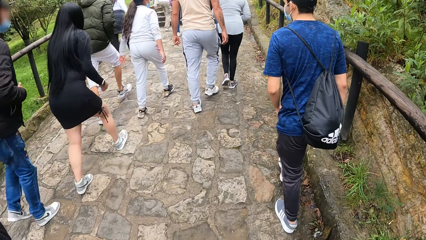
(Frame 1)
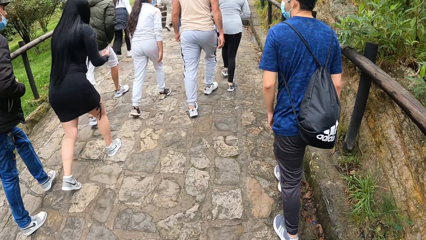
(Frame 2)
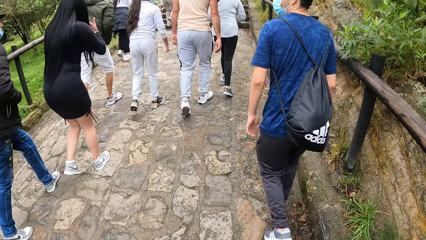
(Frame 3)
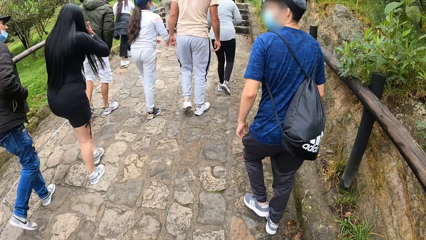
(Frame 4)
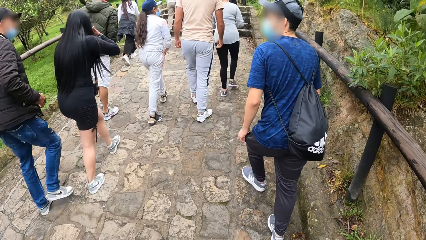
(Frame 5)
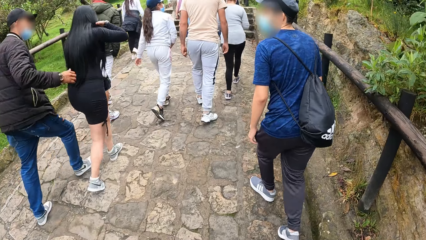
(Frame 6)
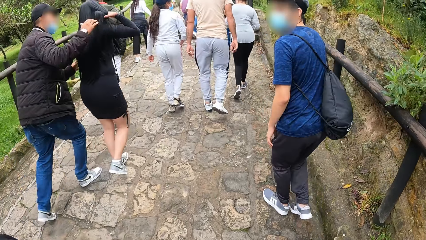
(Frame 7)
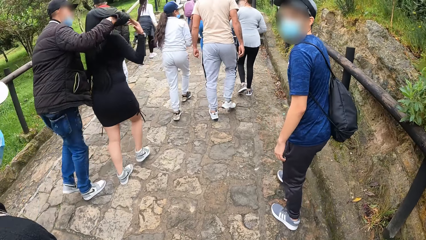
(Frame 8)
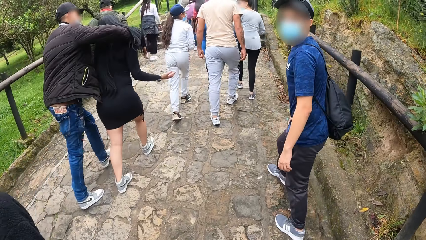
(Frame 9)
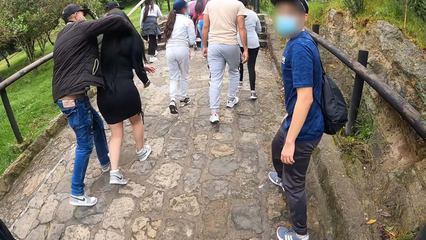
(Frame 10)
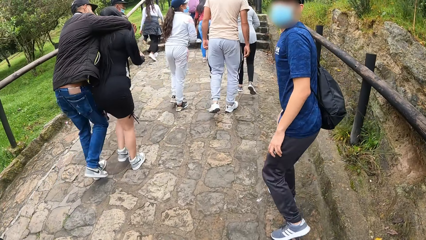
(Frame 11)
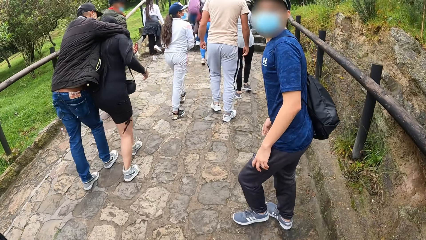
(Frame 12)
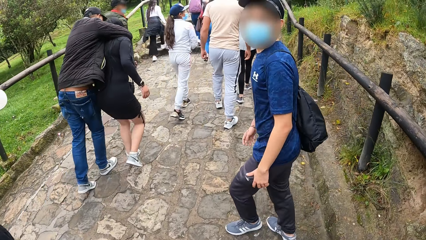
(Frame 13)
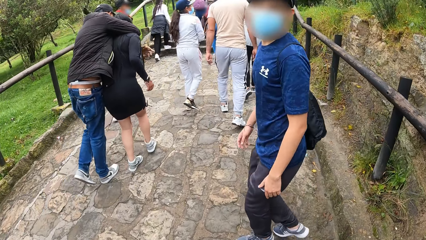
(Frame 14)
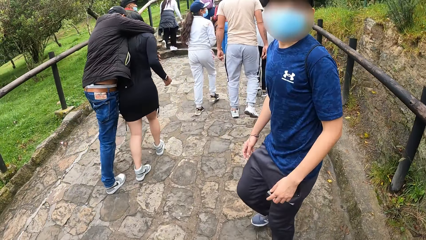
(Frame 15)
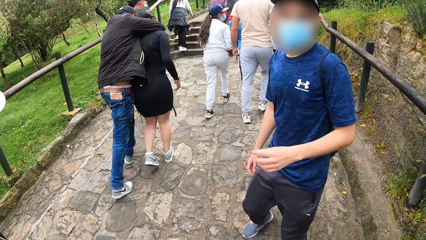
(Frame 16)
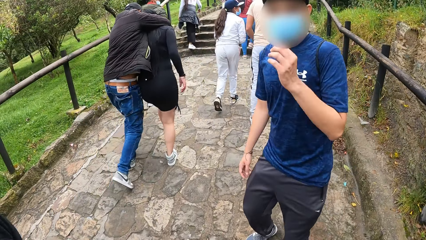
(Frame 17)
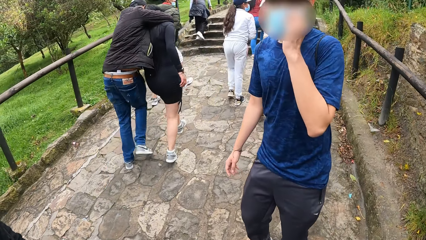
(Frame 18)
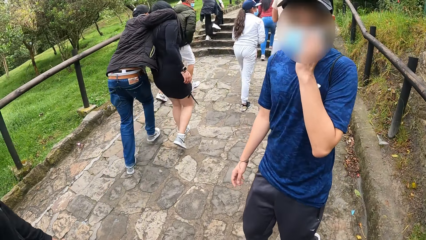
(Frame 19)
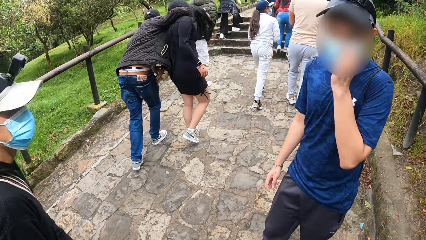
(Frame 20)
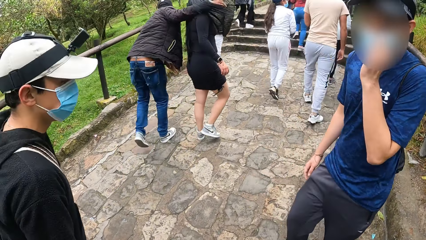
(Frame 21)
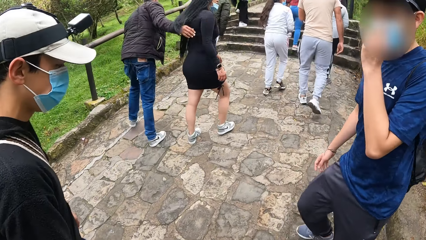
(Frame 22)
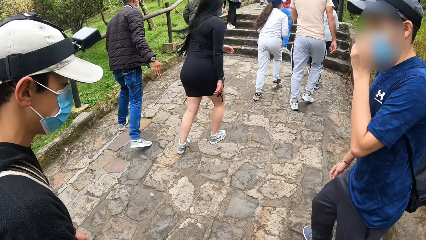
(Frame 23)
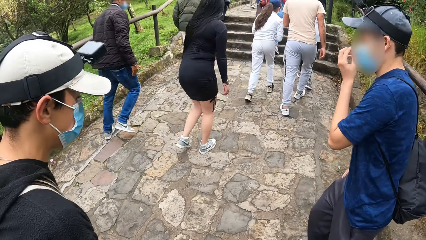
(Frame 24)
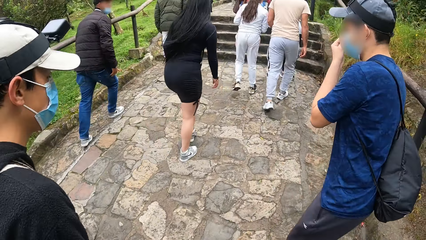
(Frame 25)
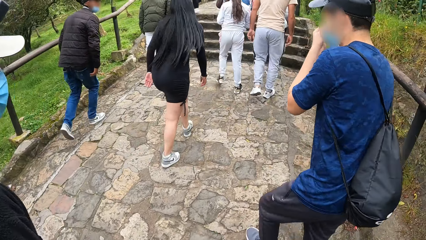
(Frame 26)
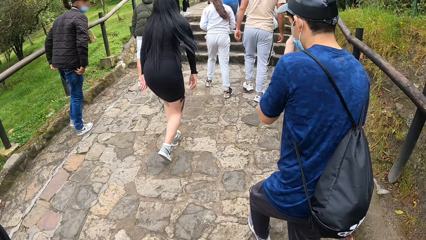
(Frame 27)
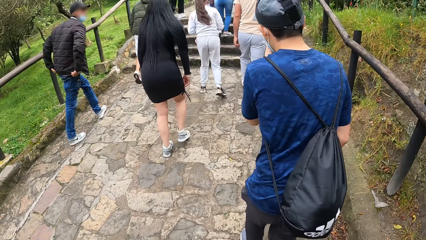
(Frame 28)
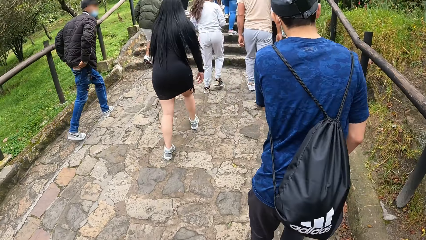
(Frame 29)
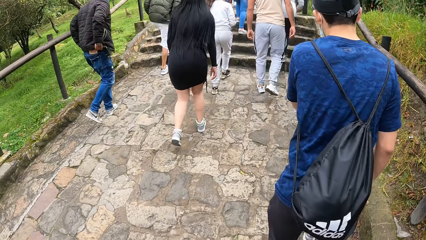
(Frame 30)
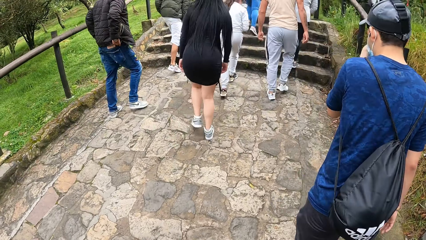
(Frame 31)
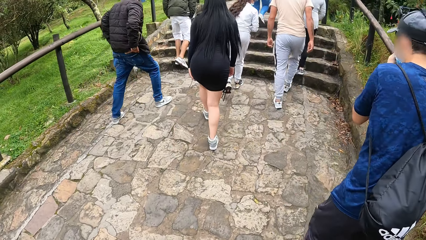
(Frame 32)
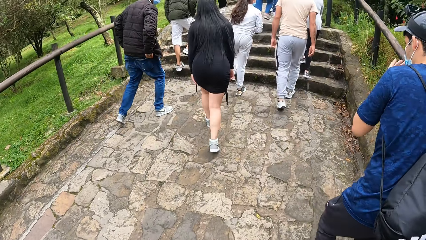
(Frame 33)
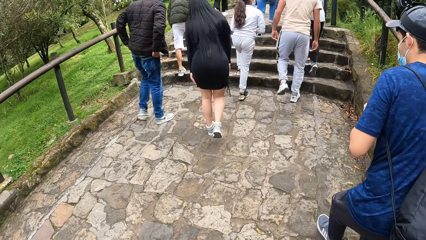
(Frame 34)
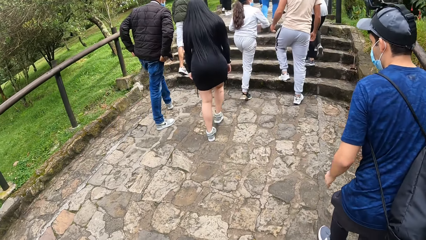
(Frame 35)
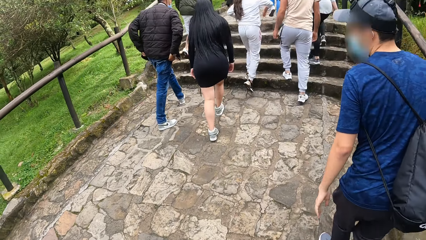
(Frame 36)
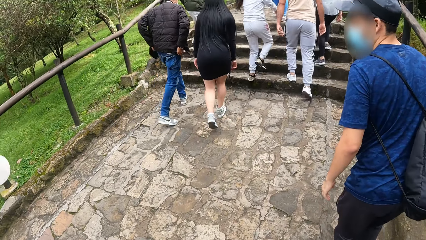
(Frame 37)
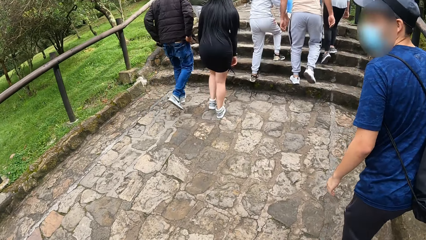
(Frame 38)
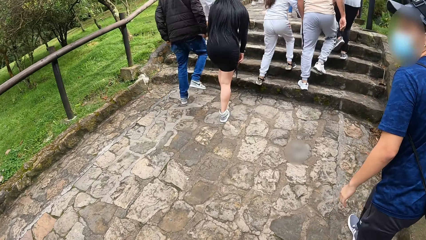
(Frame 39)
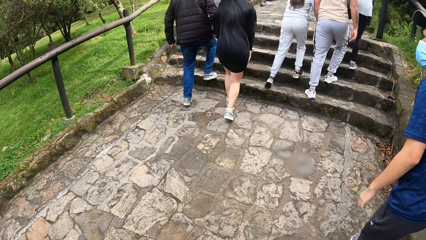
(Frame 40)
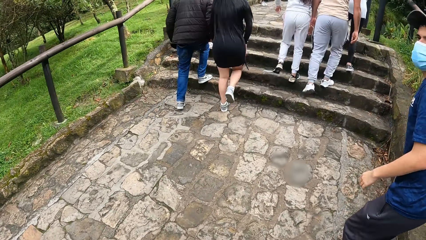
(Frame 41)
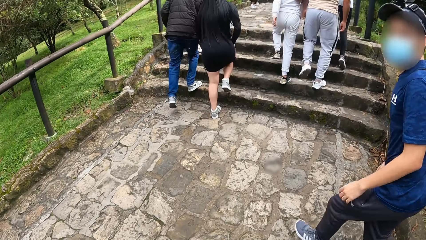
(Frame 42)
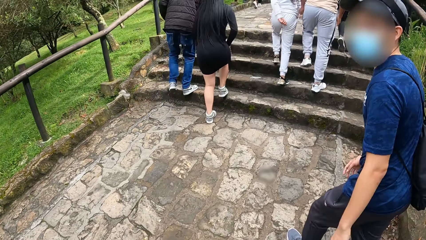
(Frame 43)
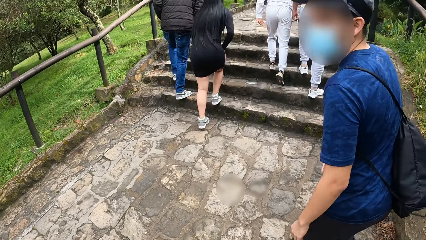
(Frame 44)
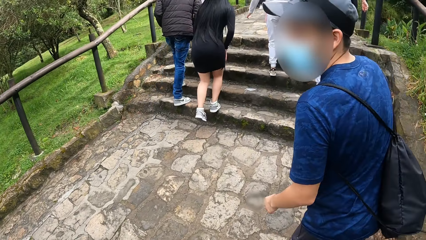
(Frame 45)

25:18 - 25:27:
The camera wearer interacts with the man. The man touches his face with his left hand.

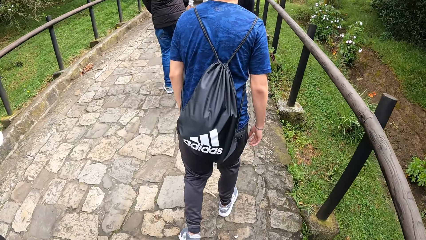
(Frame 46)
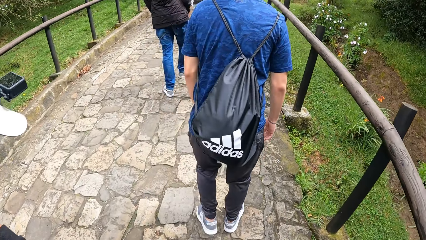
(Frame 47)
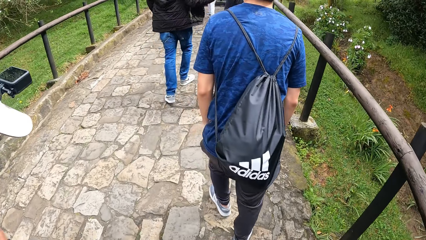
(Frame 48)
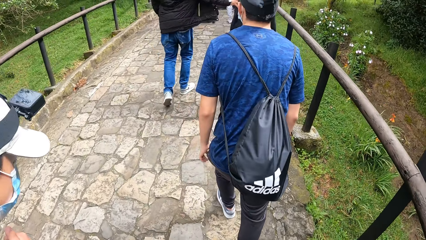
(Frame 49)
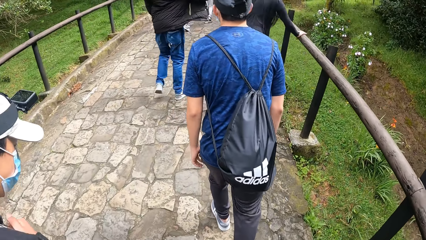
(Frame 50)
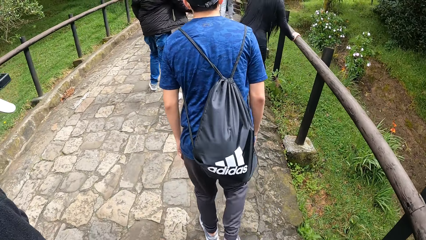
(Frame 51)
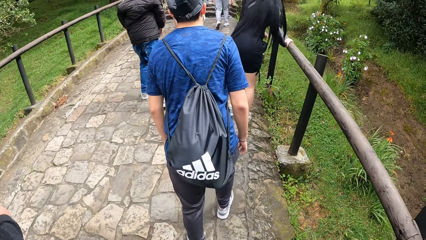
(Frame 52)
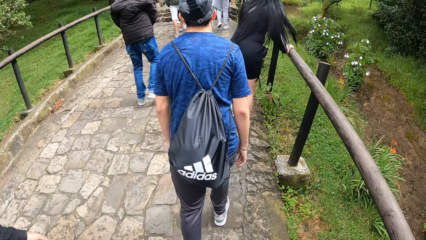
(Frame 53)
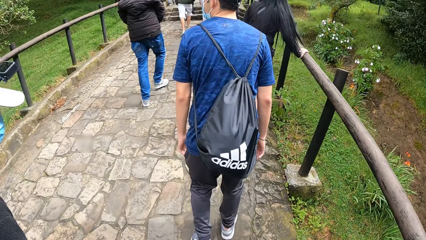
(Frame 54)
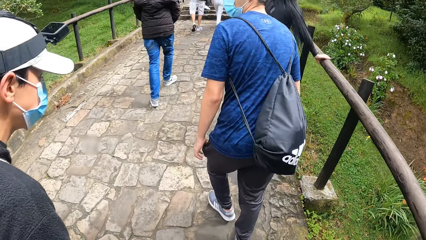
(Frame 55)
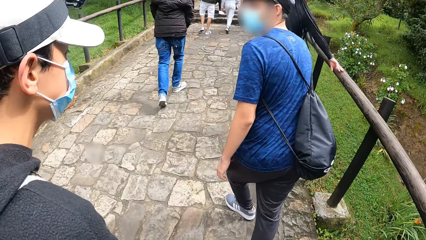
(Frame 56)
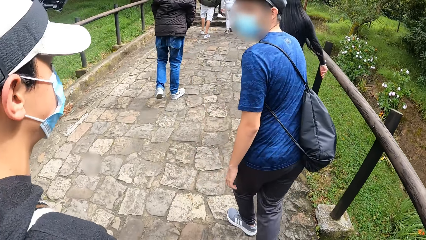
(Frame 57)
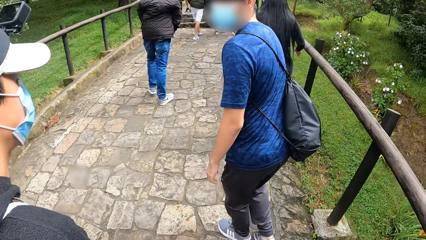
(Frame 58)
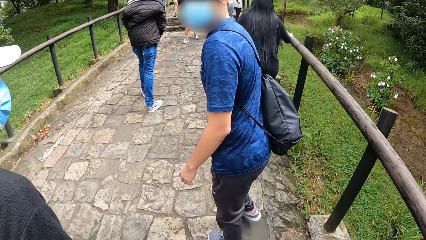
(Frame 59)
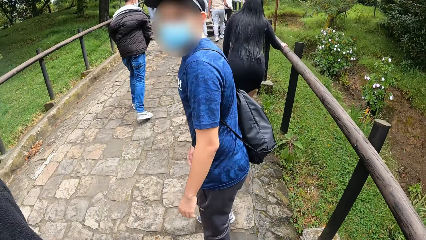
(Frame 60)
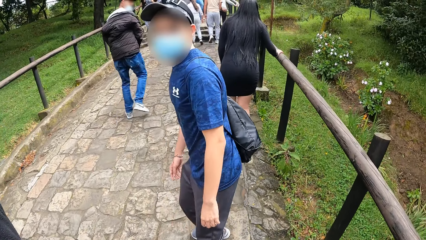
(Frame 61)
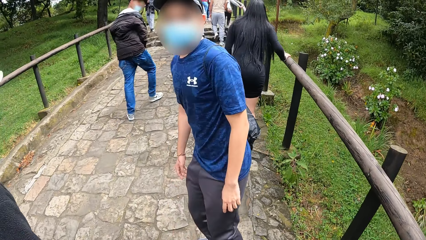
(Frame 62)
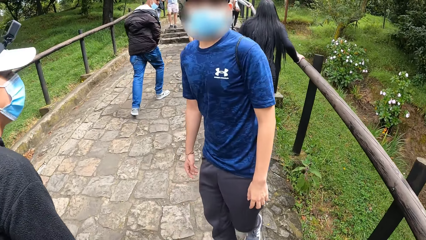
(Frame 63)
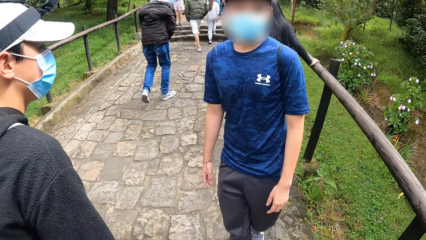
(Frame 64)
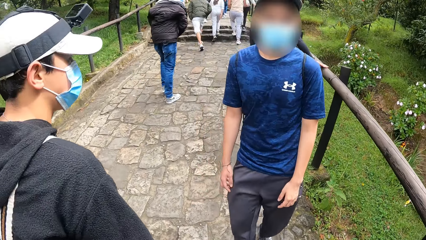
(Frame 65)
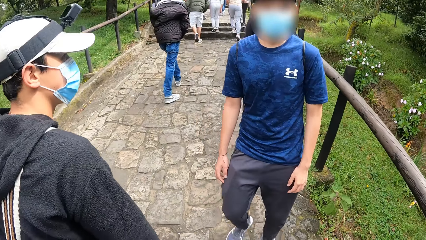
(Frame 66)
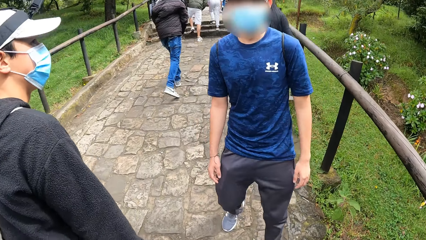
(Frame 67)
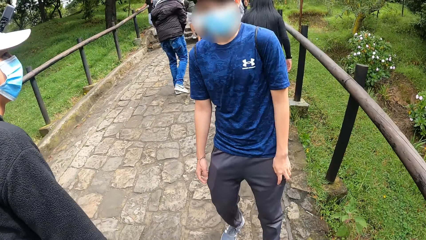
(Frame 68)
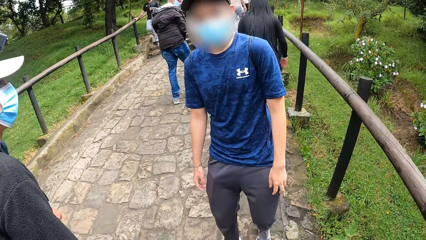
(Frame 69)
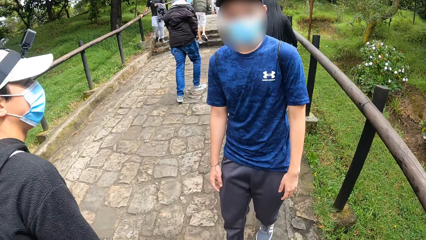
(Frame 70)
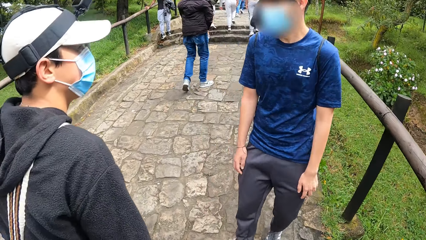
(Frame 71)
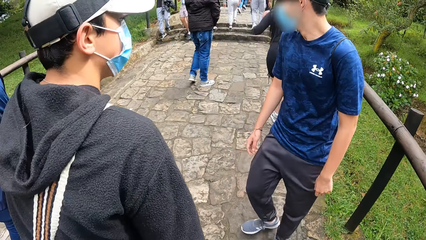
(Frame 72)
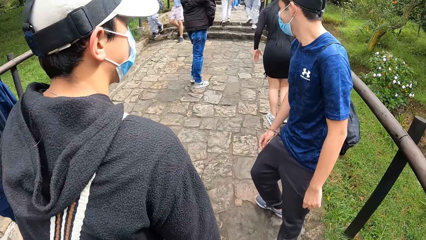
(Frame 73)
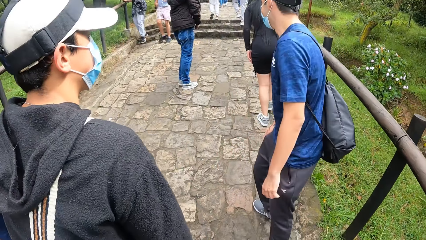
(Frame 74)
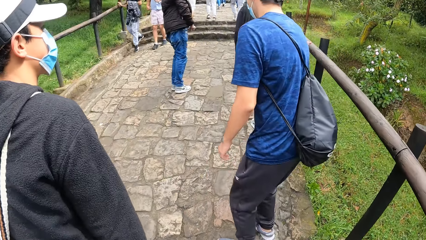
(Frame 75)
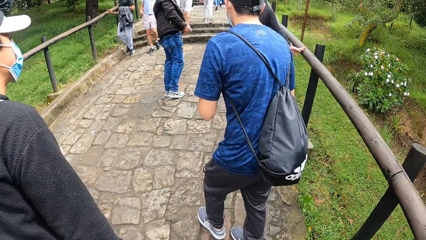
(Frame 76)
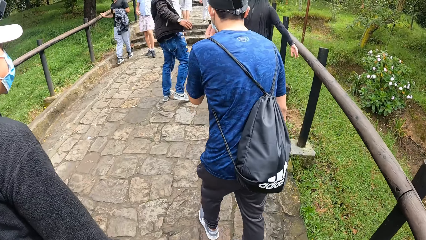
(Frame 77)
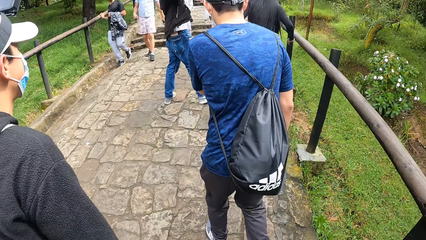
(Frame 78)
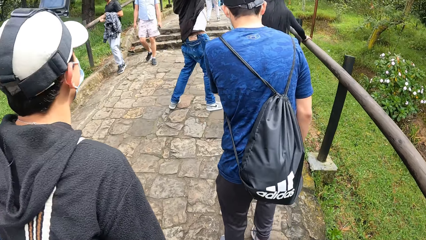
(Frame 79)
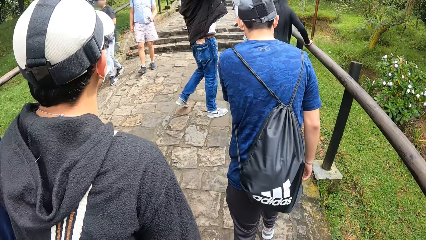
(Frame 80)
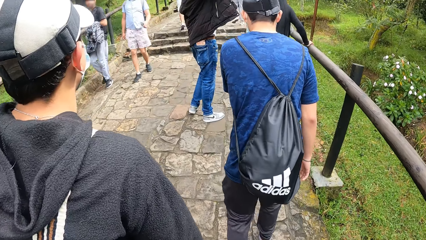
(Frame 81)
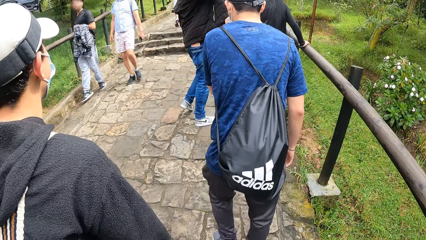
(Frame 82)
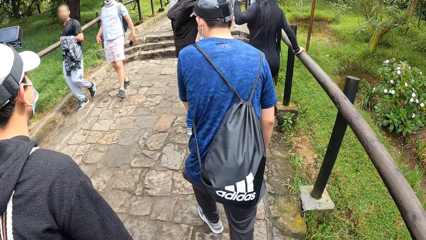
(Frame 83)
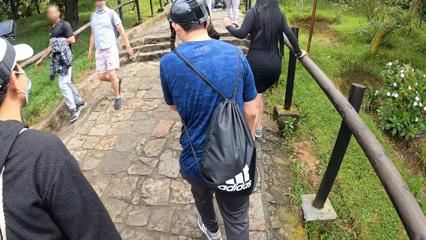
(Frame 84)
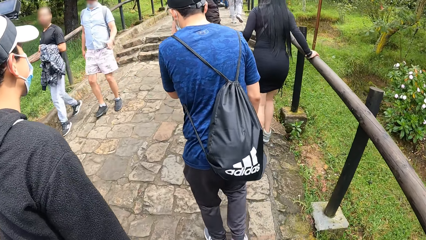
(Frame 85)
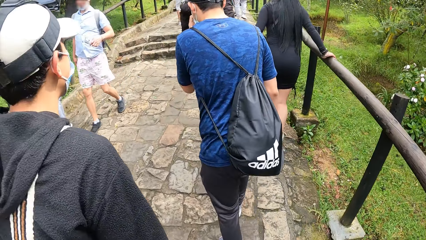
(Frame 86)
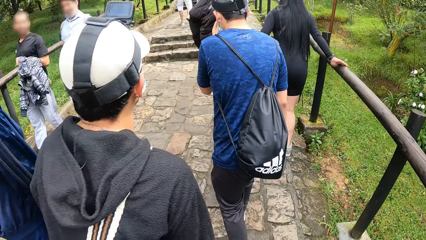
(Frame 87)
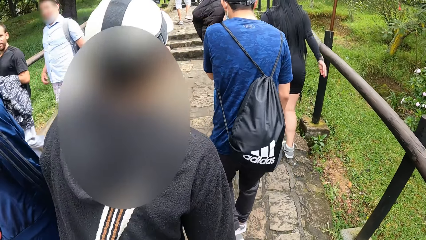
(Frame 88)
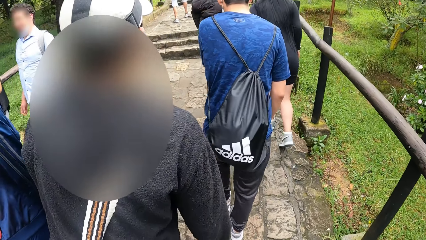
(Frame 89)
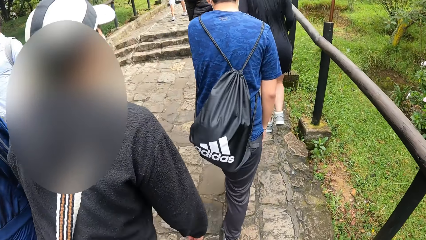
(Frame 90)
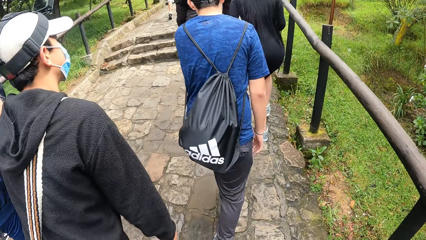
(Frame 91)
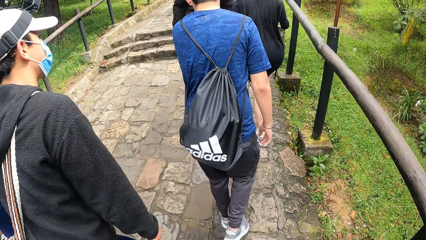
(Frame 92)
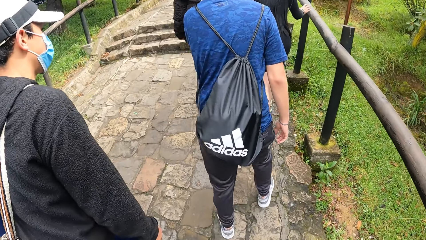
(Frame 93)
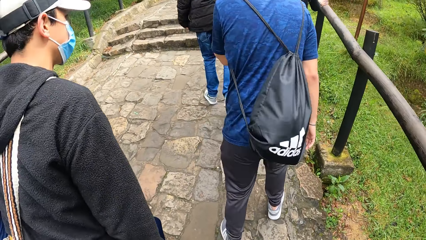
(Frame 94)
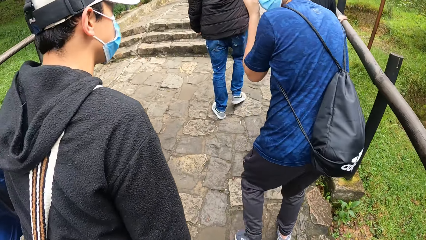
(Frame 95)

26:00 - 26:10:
The camera wearer interacts with the man and another man.
